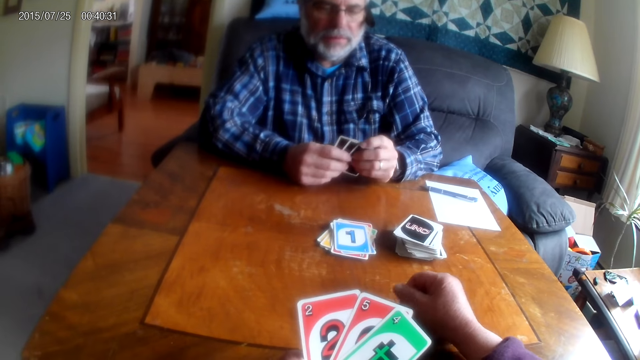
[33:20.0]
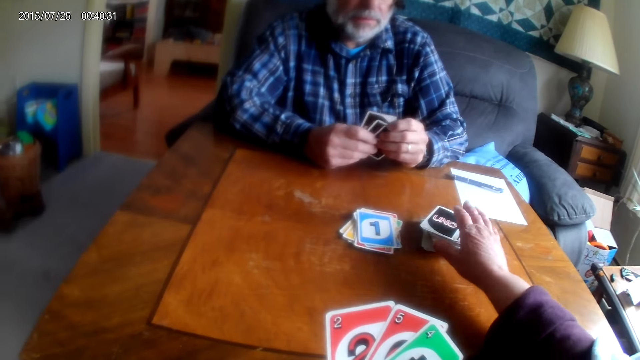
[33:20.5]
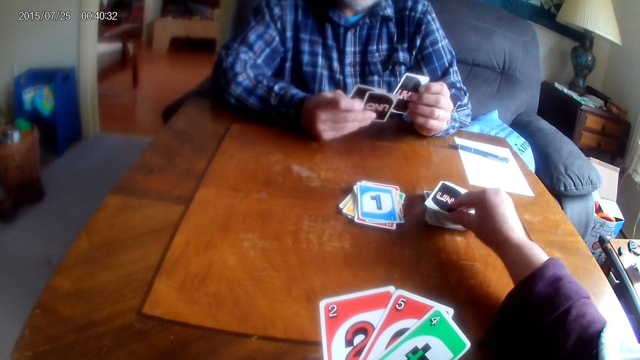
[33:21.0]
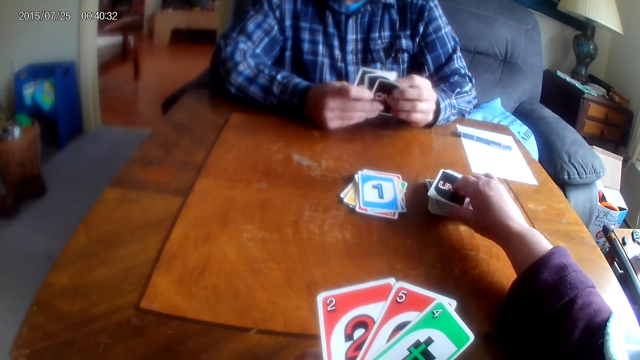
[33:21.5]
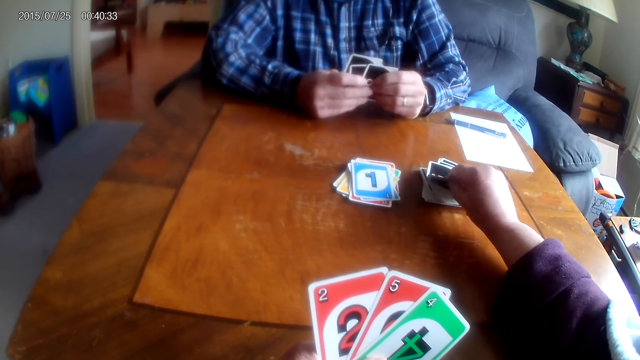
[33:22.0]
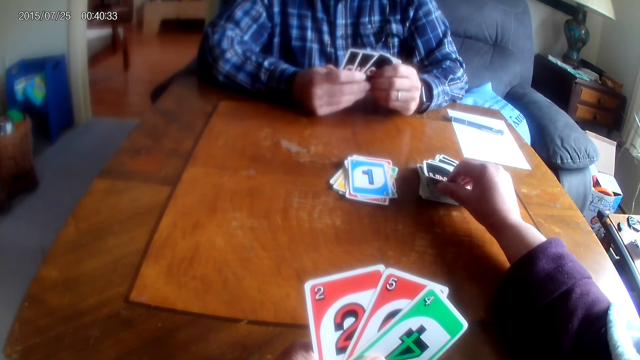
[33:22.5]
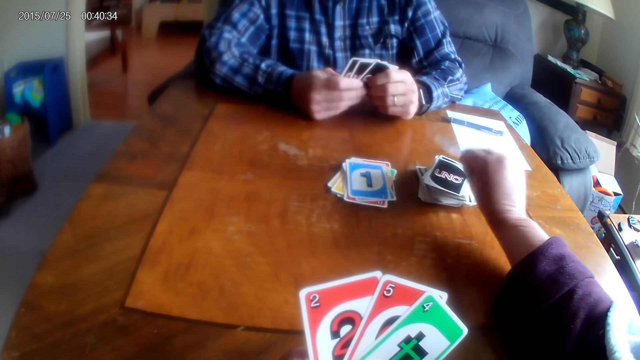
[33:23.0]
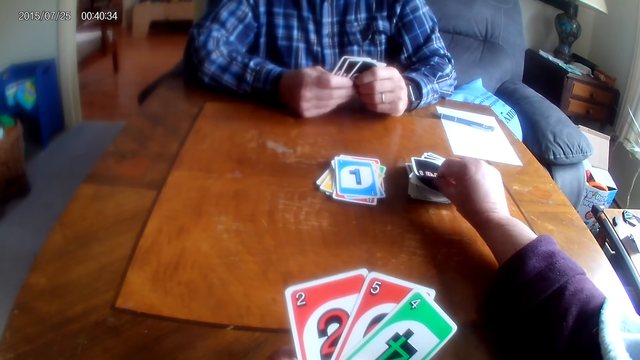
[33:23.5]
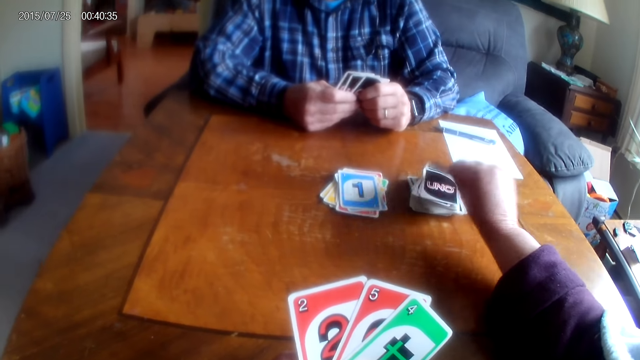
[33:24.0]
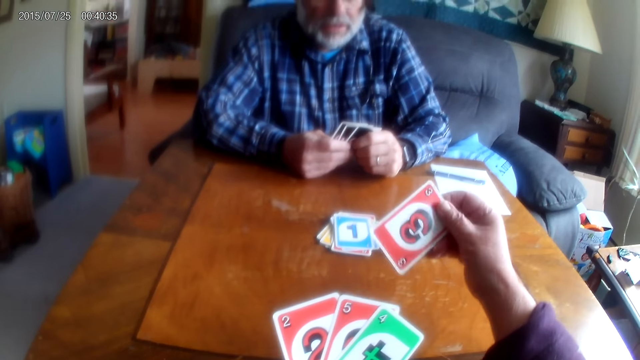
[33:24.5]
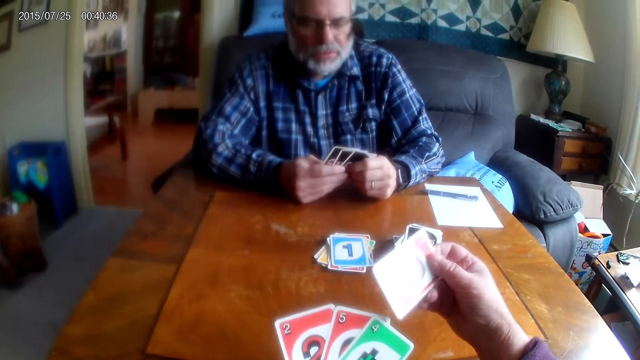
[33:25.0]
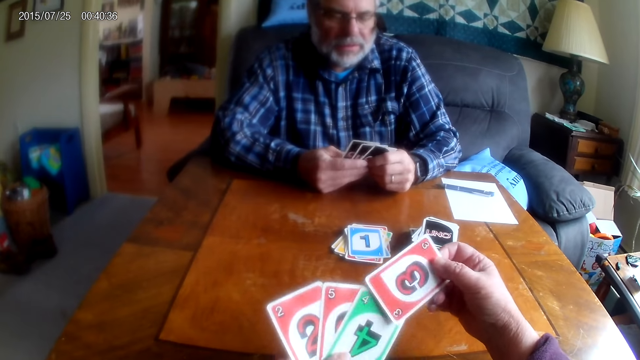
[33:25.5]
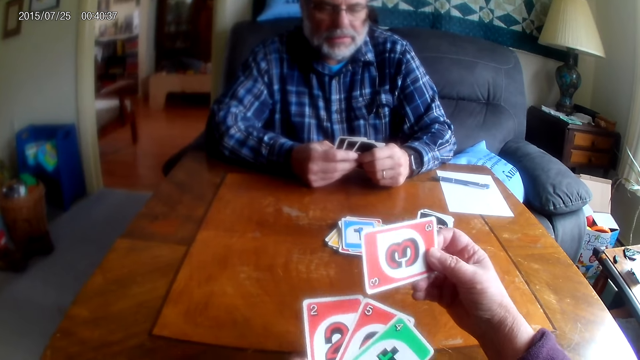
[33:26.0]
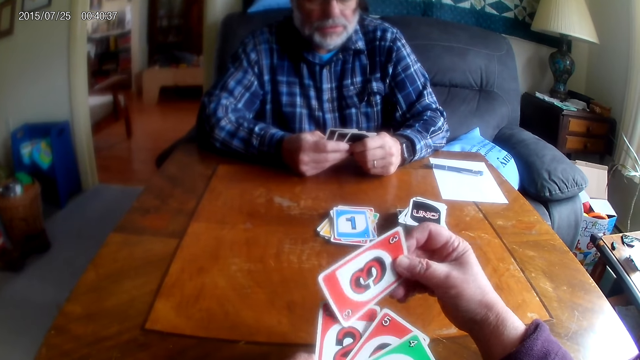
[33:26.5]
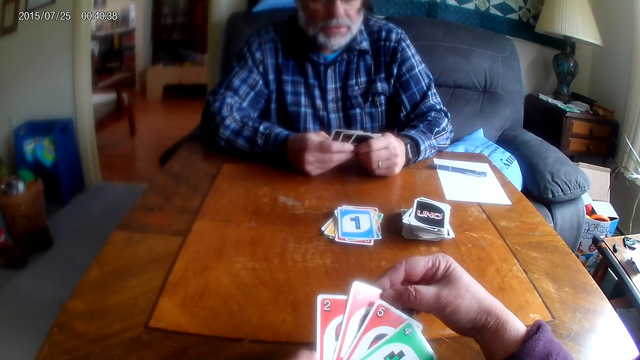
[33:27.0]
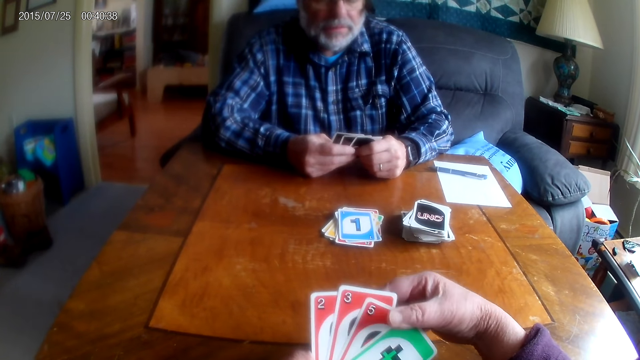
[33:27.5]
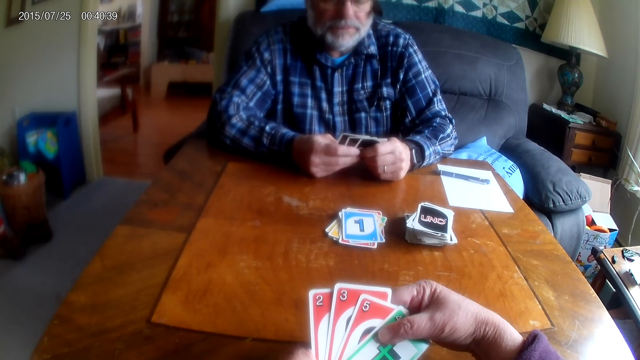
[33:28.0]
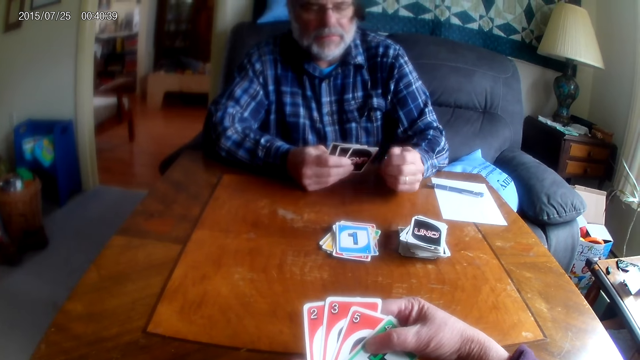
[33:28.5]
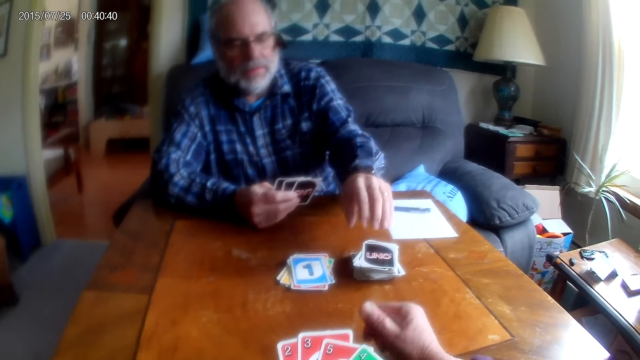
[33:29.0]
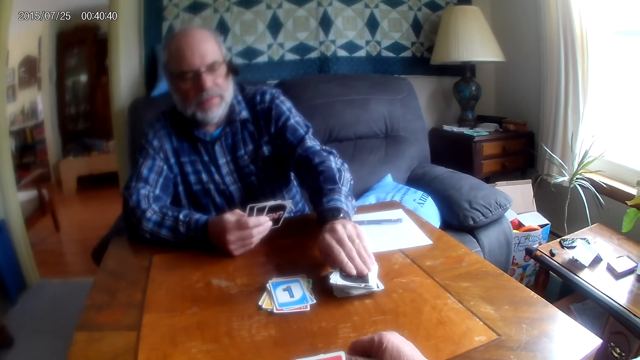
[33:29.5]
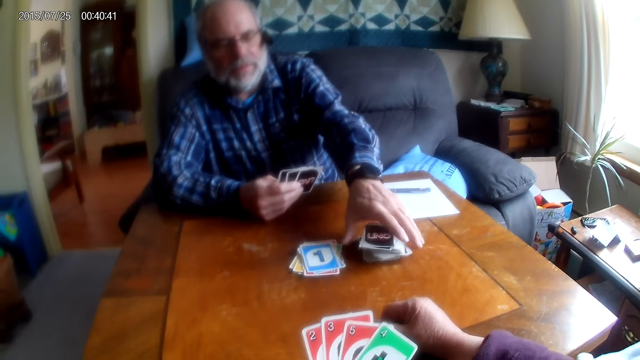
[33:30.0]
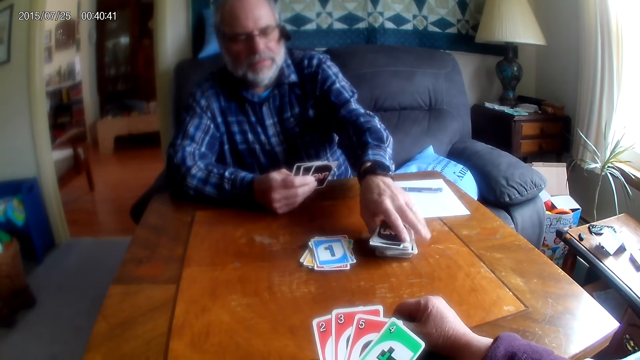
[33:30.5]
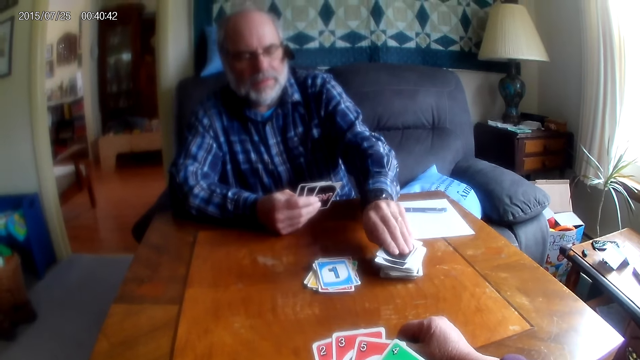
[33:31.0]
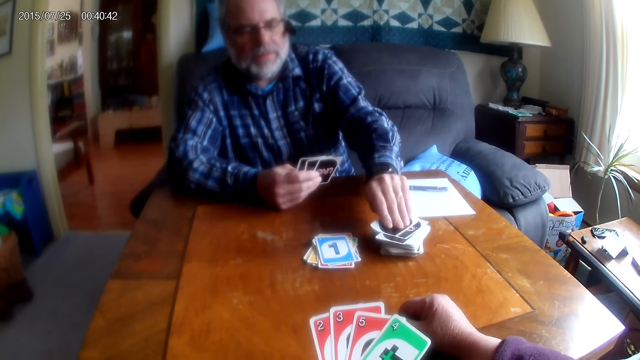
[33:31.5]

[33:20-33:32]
The camera wearer picks a card from the table. They arrange the cards. A man picks a card from the table.

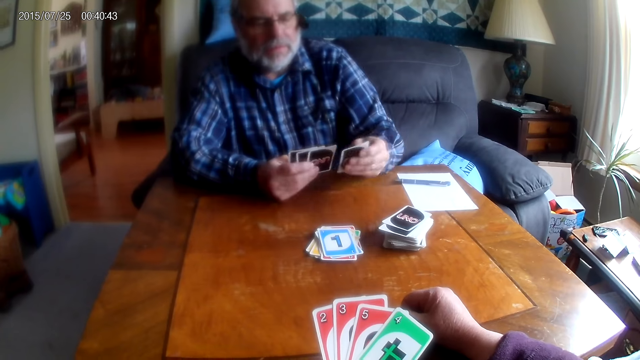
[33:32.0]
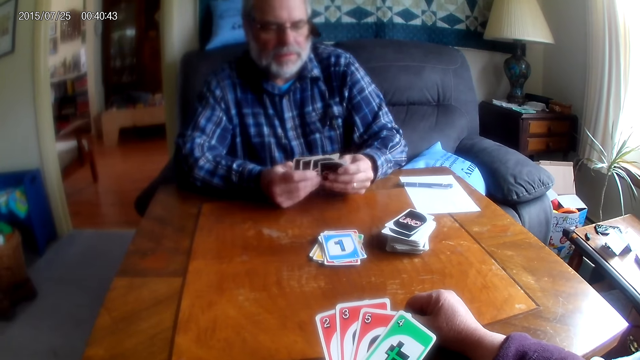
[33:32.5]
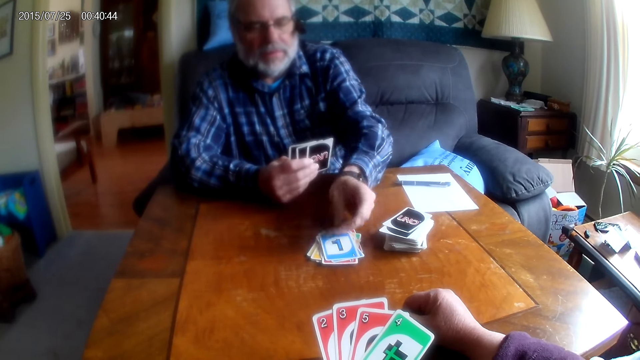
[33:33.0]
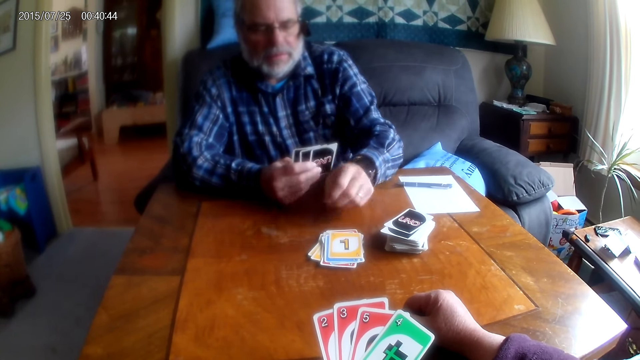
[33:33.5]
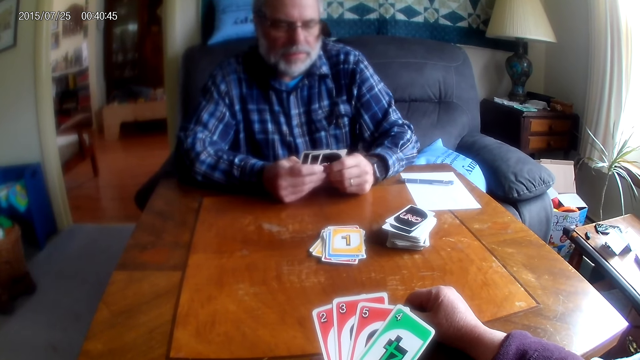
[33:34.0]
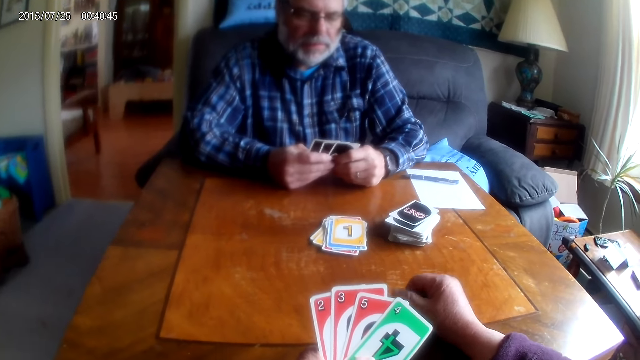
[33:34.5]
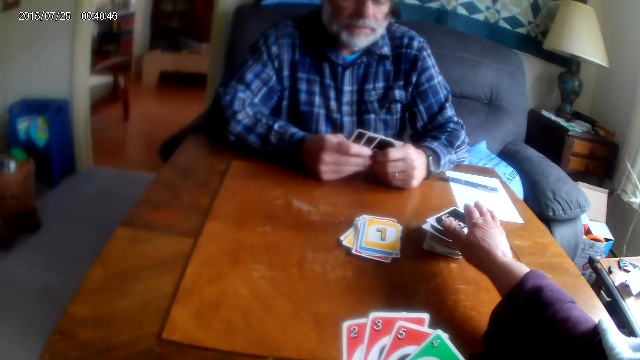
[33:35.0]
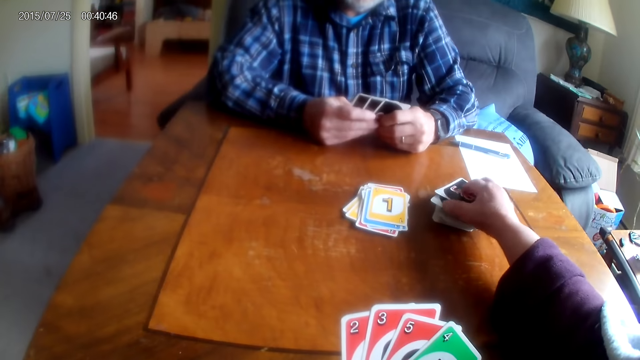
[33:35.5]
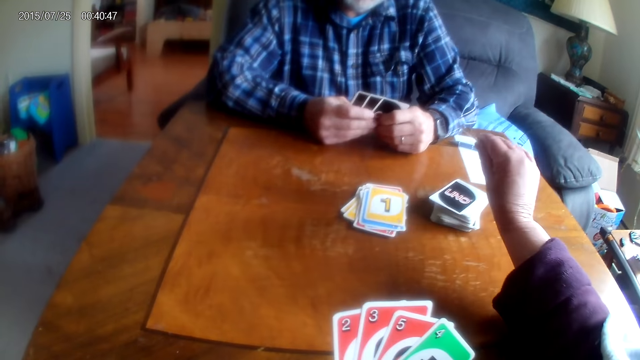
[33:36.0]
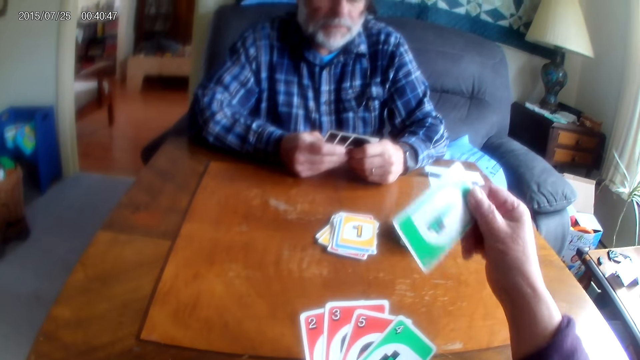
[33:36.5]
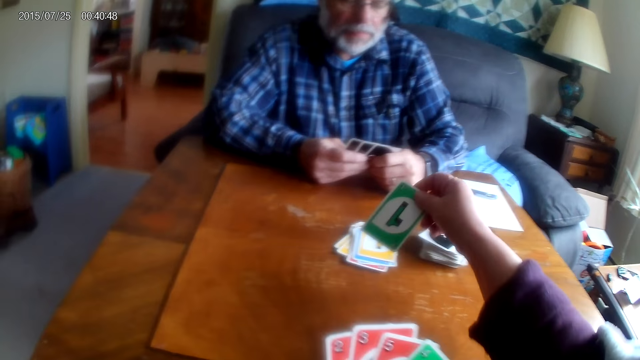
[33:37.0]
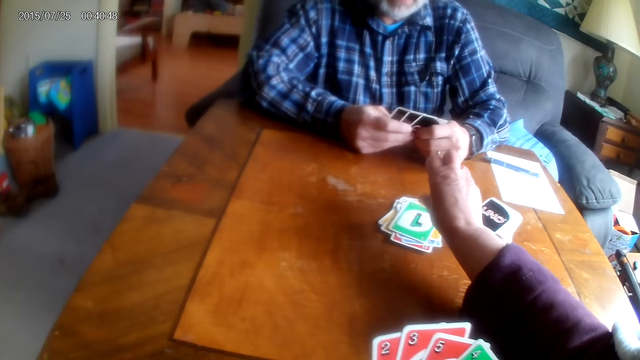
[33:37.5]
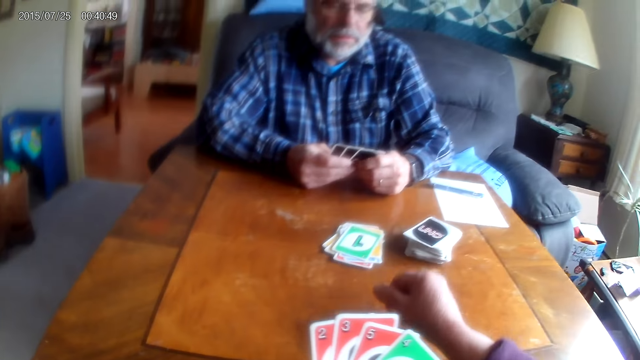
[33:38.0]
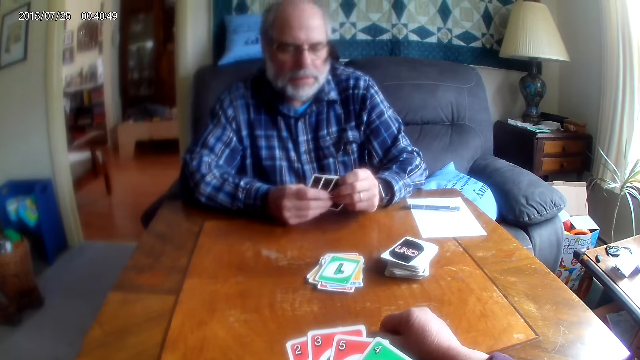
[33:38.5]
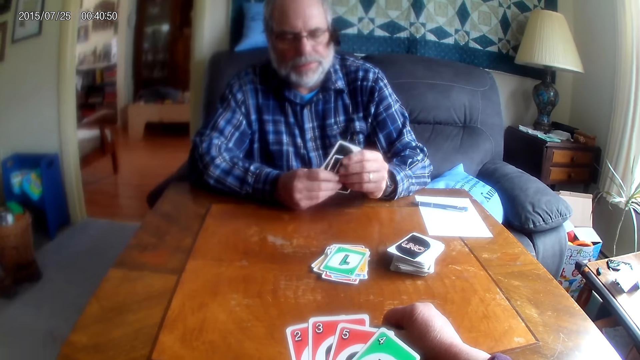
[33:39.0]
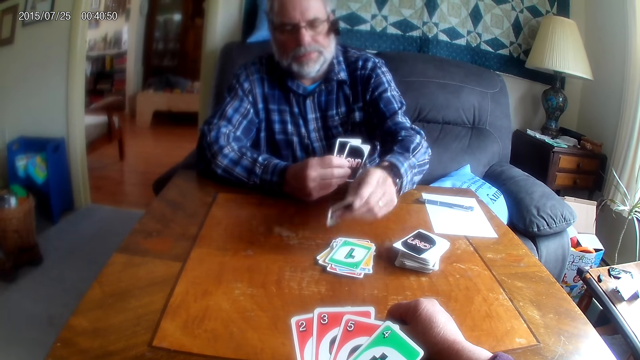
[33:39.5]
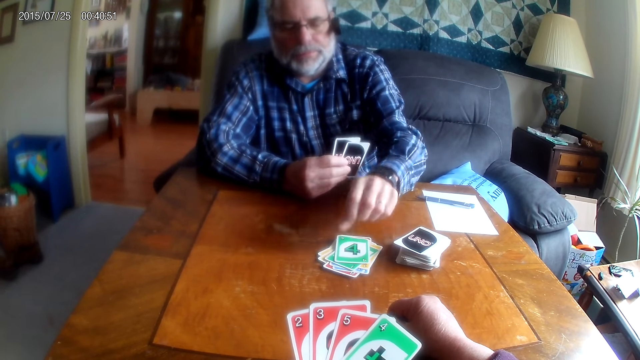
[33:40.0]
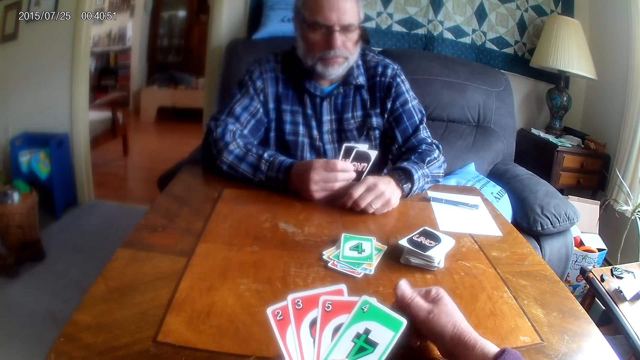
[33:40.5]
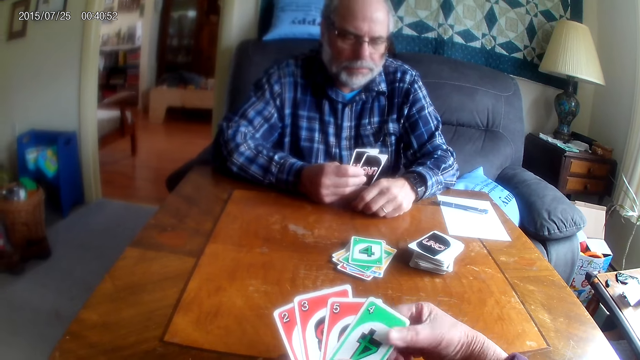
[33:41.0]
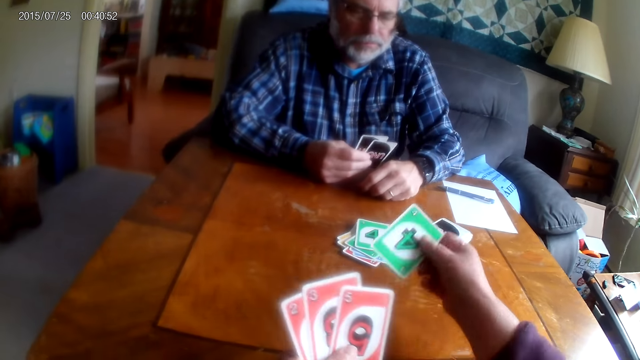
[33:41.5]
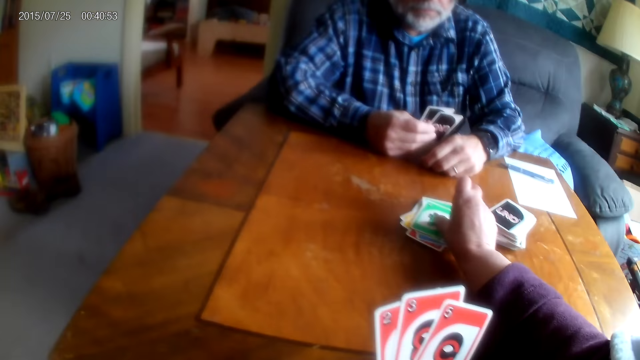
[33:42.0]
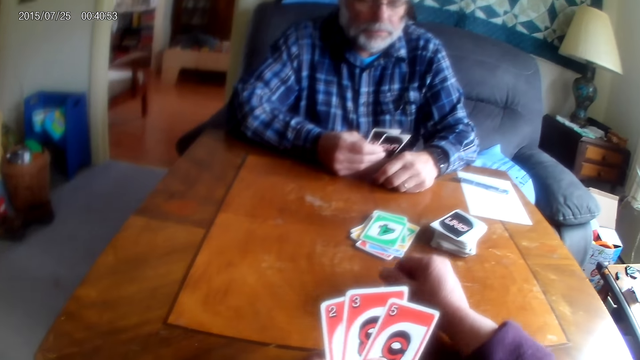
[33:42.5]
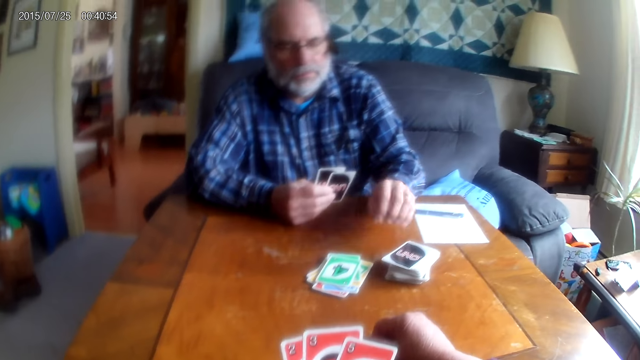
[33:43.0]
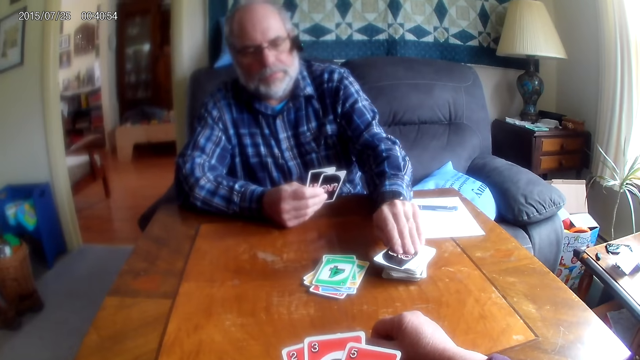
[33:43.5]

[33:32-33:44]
A man places a card on the table. The camera wearer puts the playing cards on the table. They pick a card from the table. The man touches the playing cards. The camera wearer places a card on the table. The man places a card on the table. The camera wearer places a card on the table.
